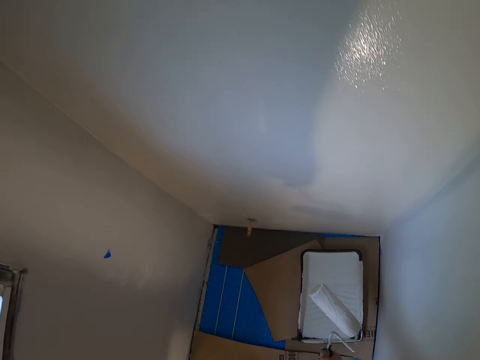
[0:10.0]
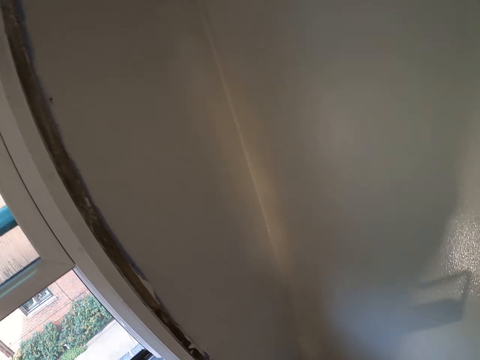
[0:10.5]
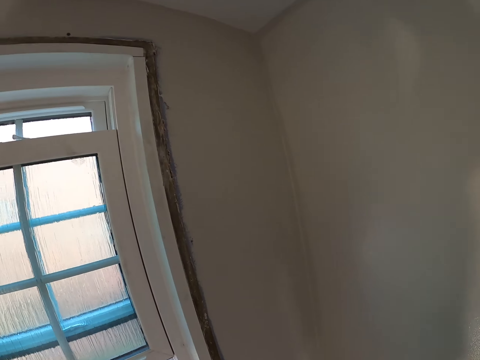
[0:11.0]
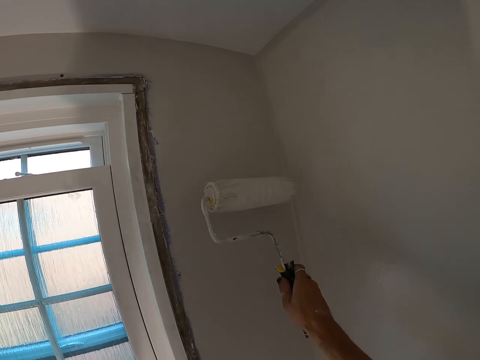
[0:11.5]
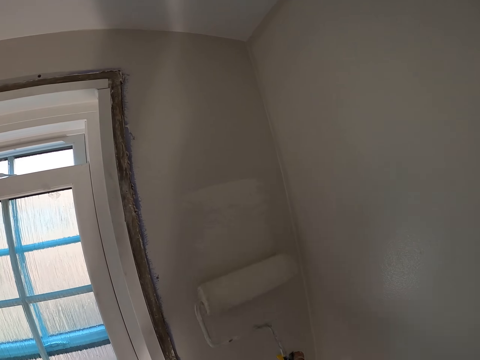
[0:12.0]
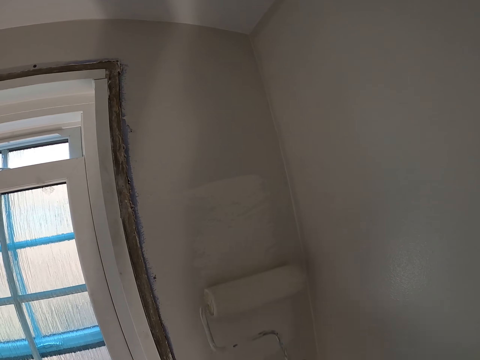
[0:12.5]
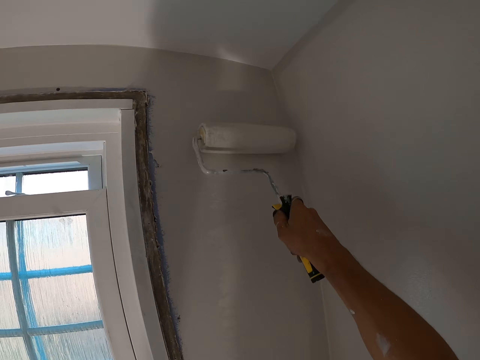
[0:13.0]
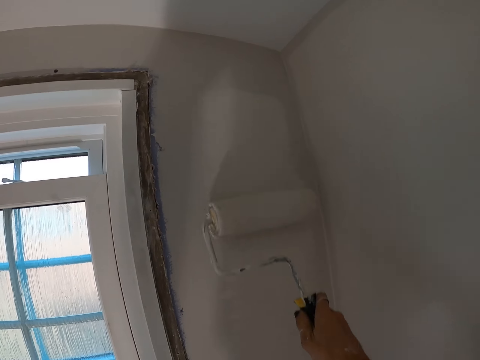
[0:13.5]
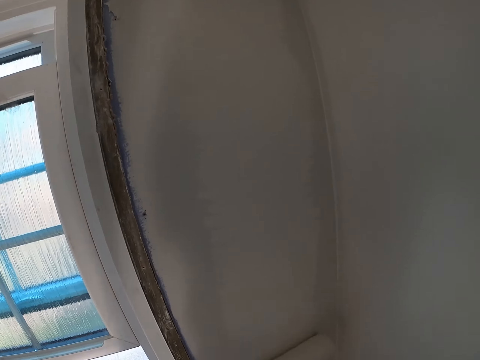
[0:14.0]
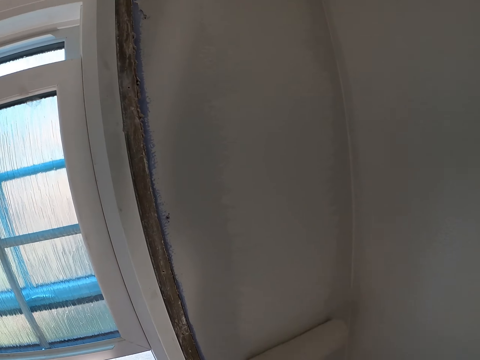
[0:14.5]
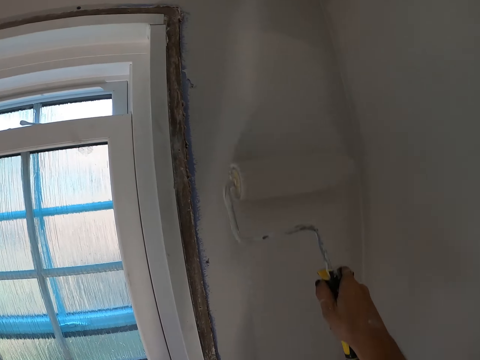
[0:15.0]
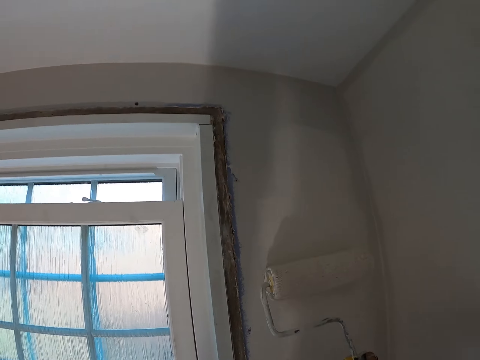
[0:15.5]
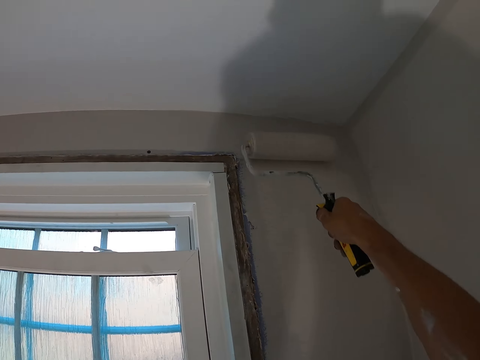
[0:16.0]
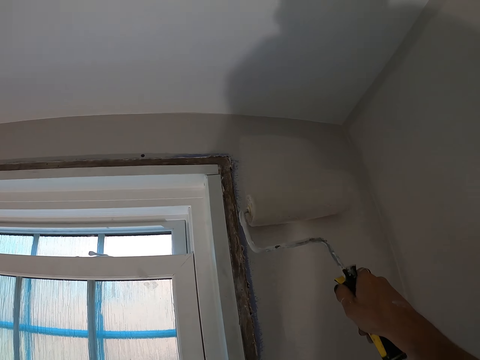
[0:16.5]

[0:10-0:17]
The camera wearer paints a wall with a paint roller.

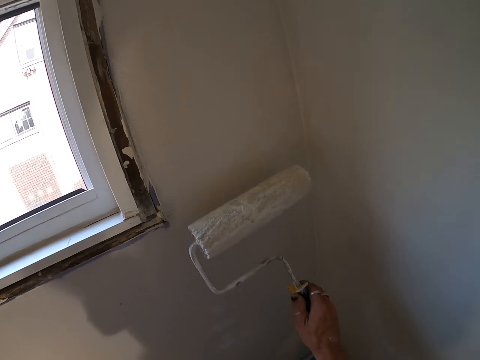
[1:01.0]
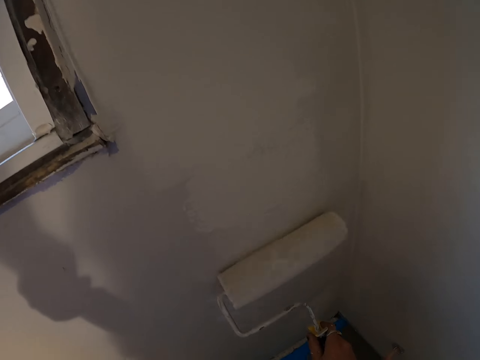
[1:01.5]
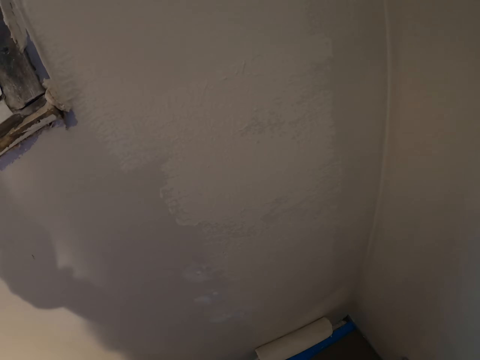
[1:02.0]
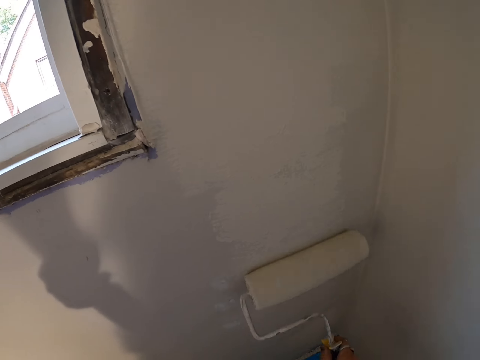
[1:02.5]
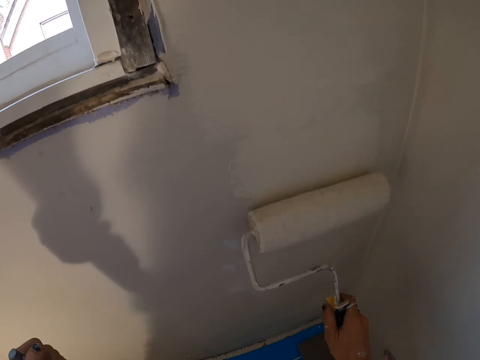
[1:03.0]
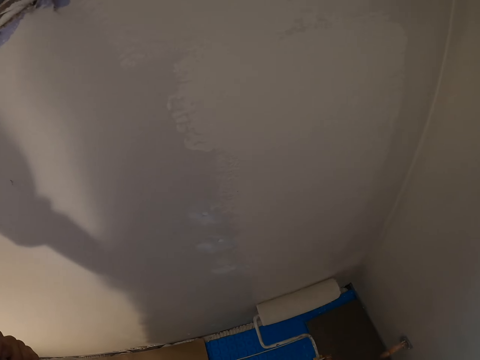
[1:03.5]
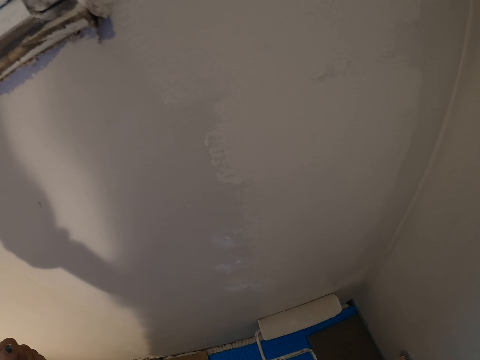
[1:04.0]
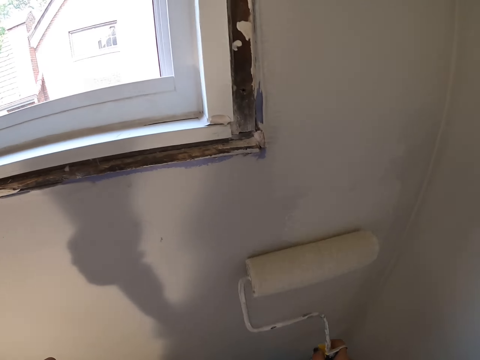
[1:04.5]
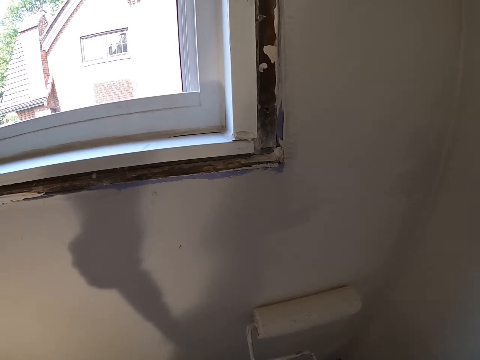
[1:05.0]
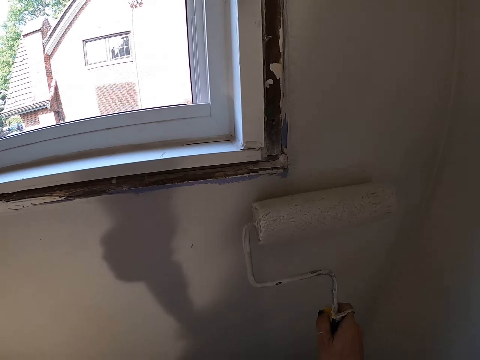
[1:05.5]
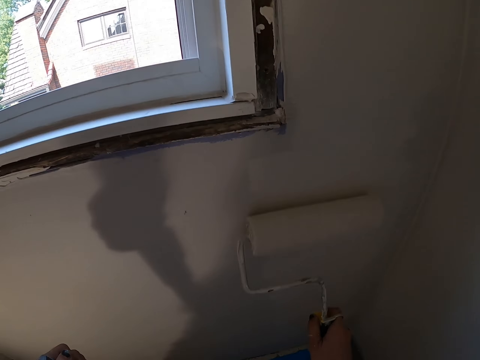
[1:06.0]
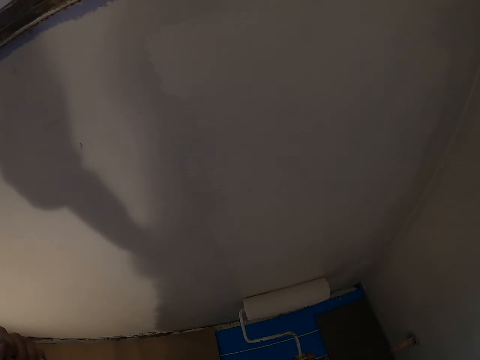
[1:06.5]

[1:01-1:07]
The camera wearer paints a wall with a paint roller.

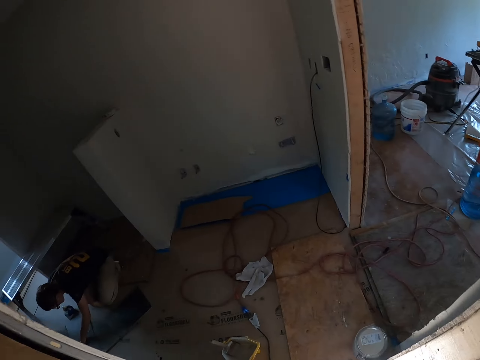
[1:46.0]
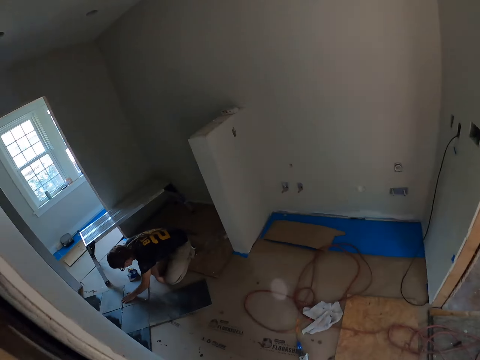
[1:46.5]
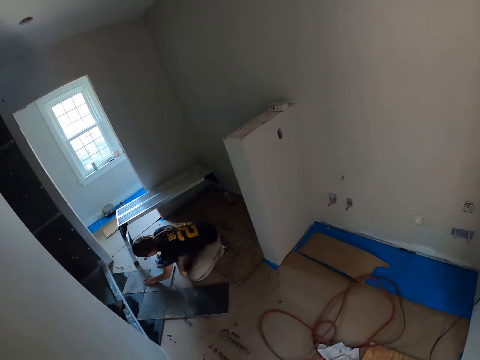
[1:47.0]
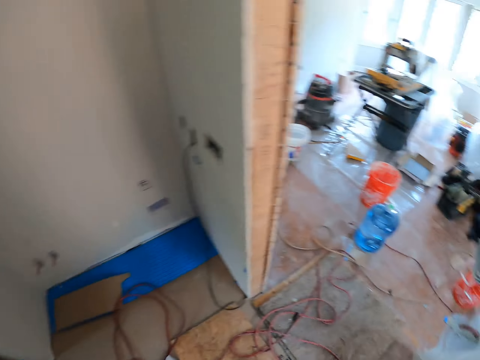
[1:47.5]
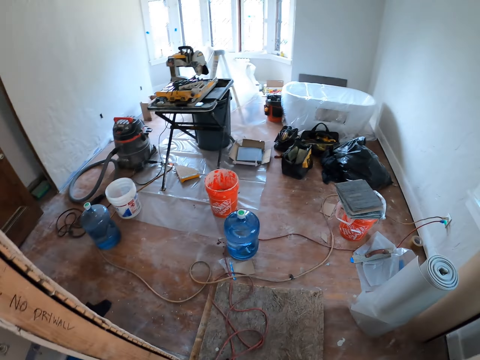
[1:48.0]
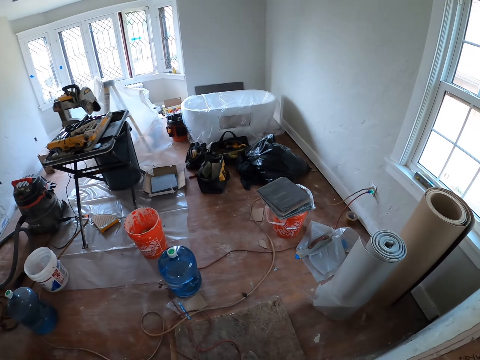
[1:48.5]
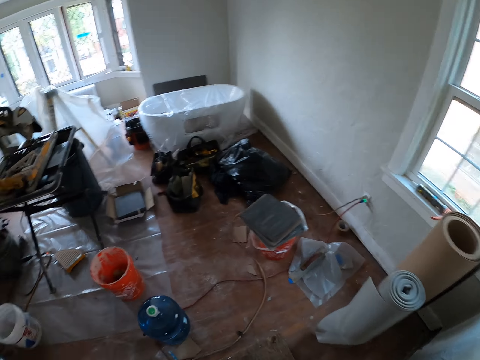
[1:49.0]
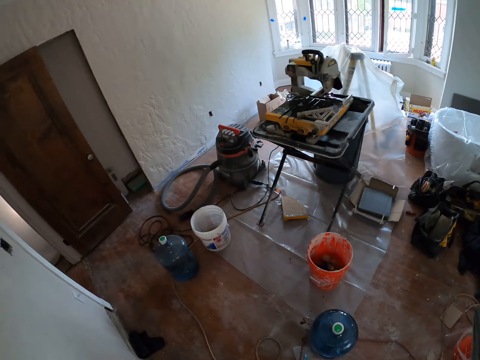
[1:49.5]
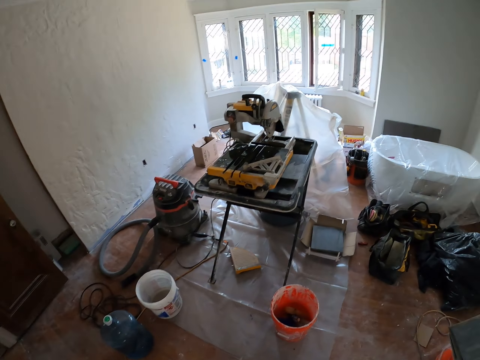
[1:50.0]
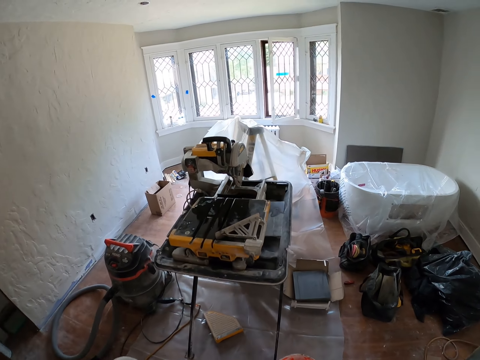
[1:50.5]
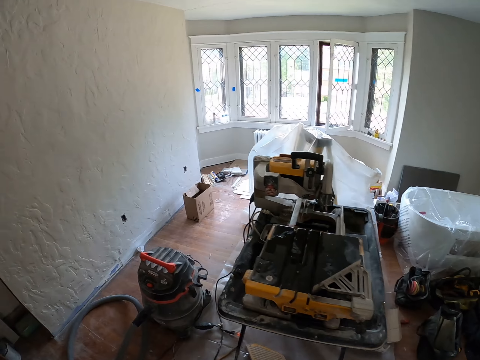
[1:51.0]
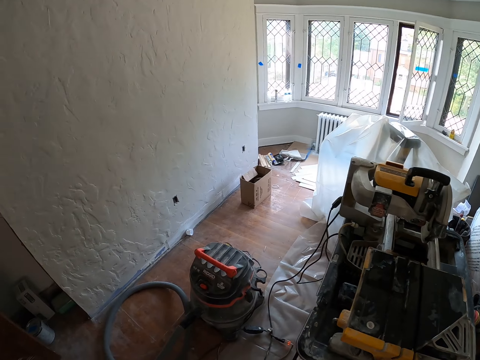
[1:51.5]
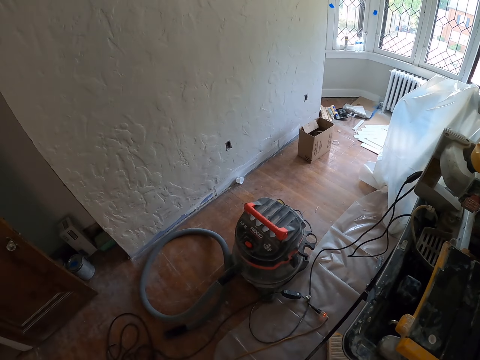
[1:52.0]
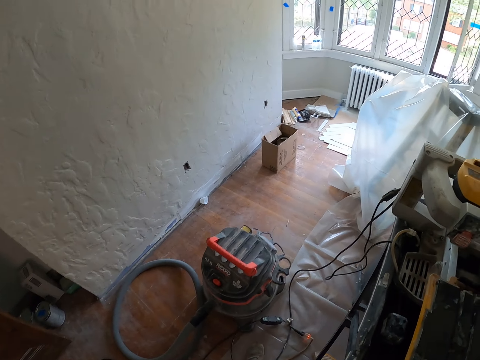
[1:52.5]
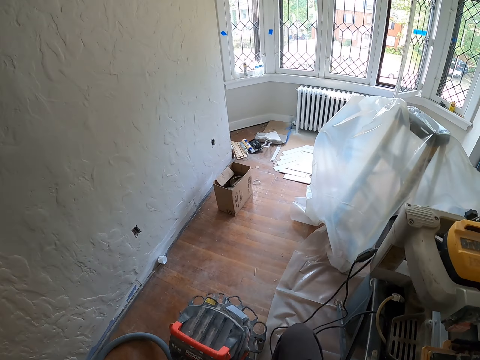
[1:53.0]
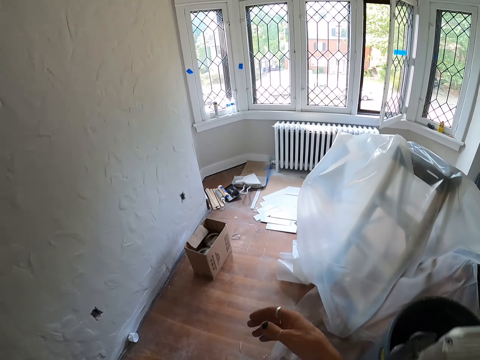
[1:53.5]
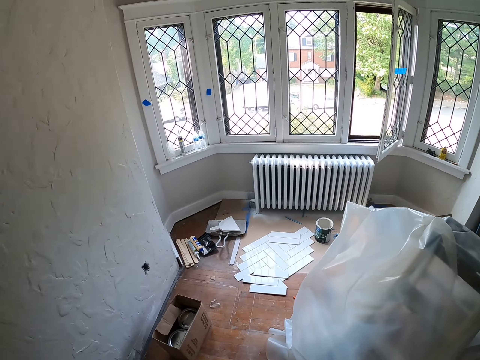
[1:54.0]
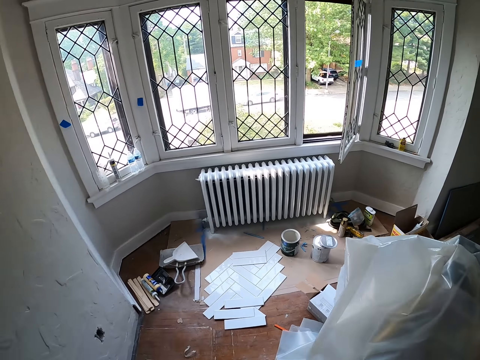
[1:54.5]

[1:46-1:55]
The camera wearer walks from one room to another. A person touches a floor. The camera wearer walks across the room.

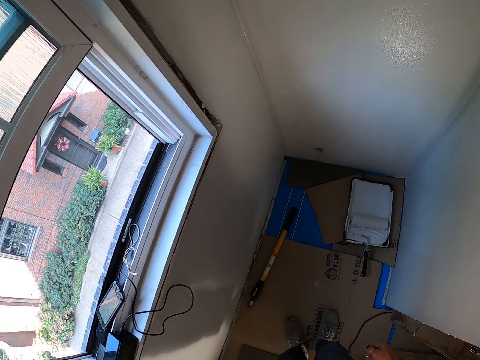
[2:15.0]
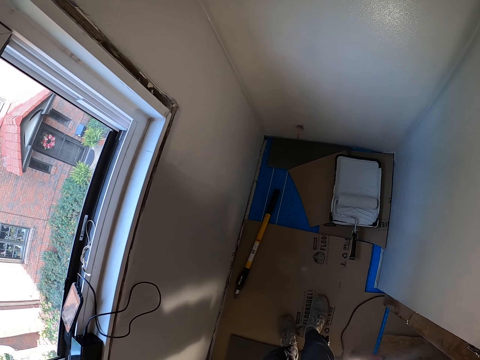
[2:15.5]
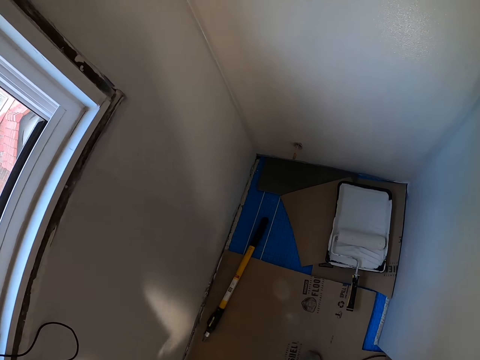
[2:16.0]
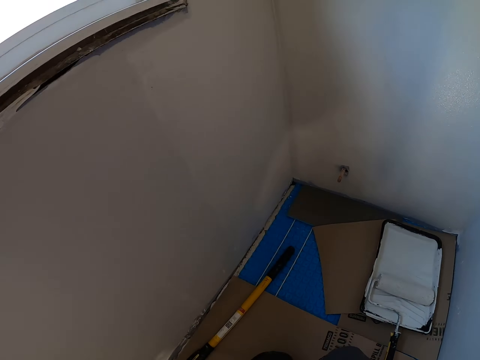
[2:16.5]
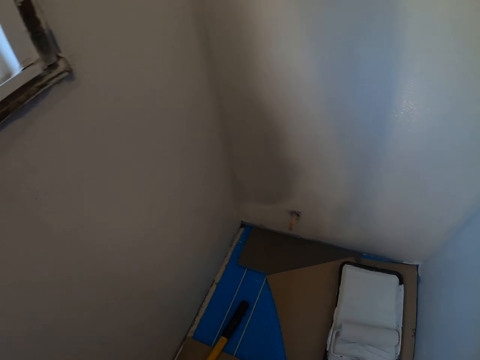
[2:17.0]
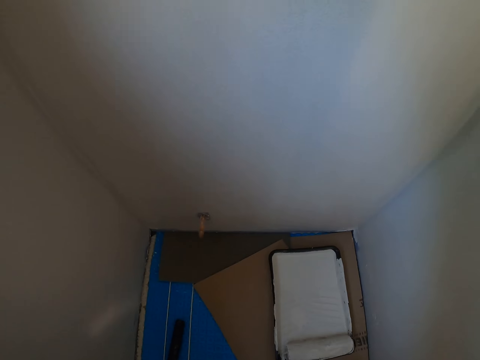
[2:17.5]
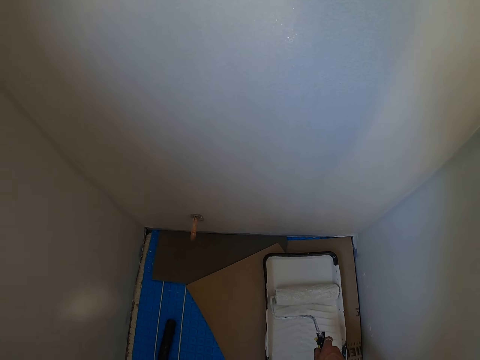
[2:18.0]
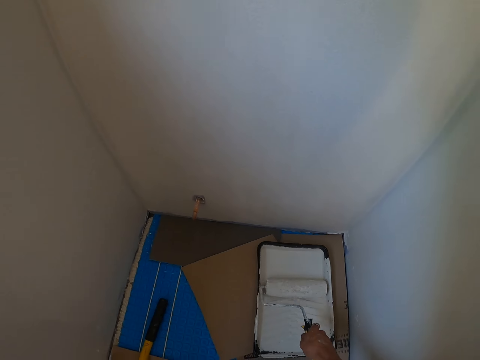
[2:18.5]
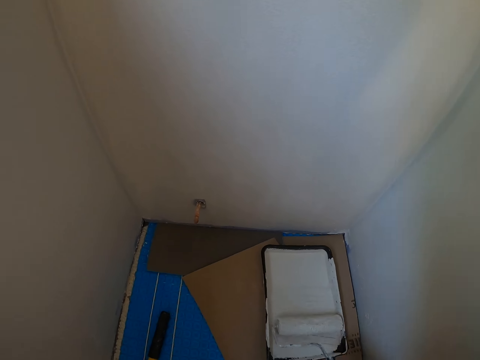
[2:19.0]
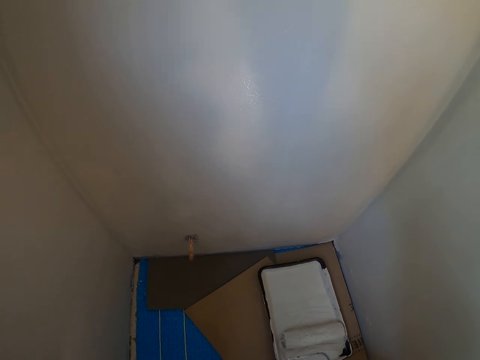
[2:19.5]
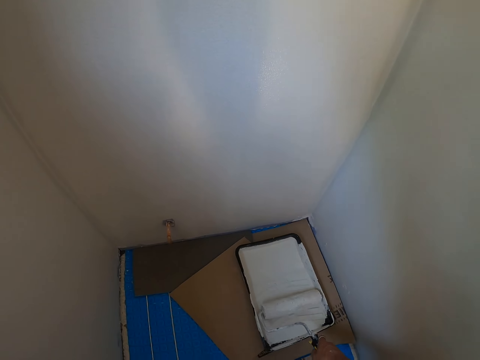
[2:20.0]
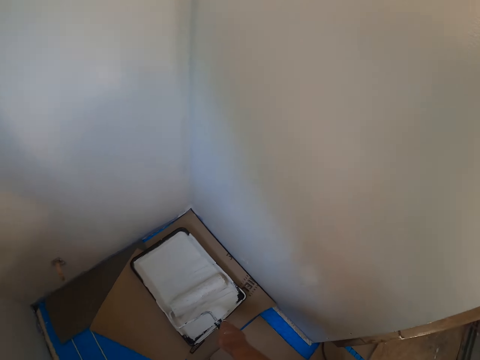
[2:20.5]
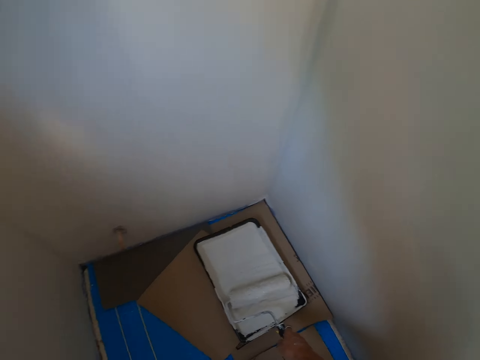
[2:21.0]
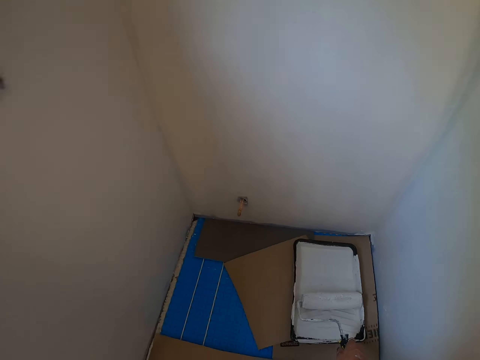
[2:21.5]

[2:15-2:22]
The camera wearer bends down. They apply paint on a paint roller. They roll a trim roller in a paint tray.
